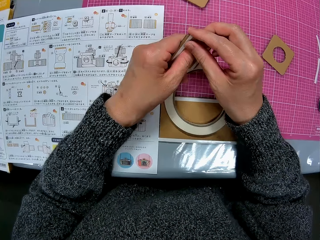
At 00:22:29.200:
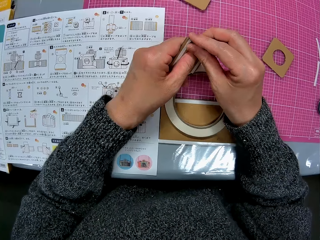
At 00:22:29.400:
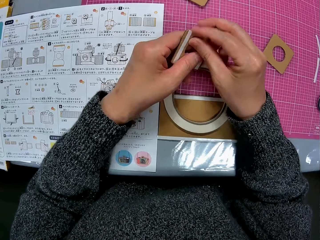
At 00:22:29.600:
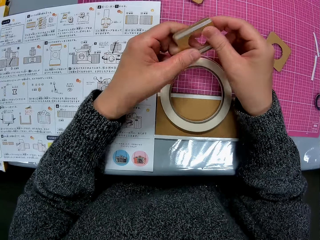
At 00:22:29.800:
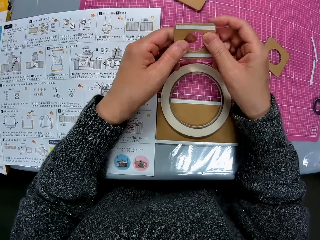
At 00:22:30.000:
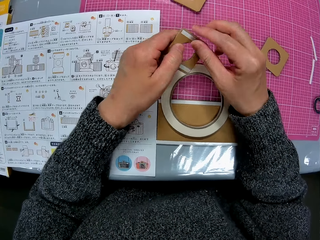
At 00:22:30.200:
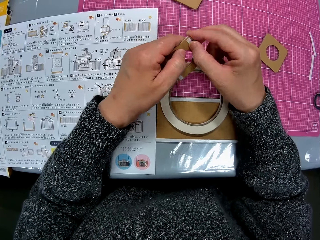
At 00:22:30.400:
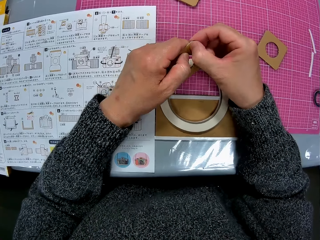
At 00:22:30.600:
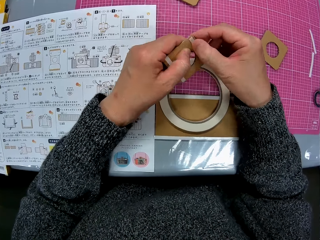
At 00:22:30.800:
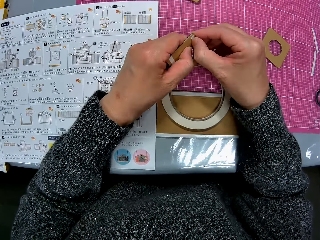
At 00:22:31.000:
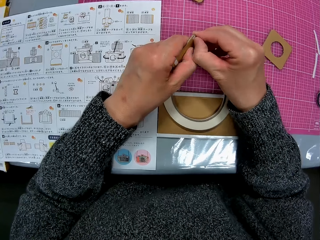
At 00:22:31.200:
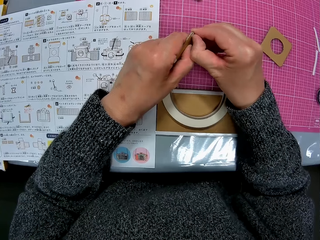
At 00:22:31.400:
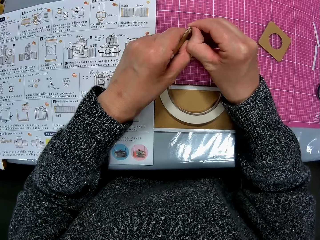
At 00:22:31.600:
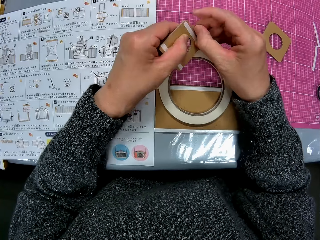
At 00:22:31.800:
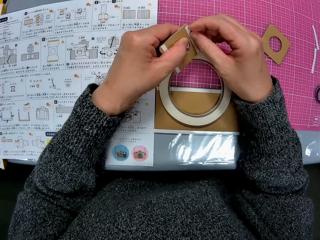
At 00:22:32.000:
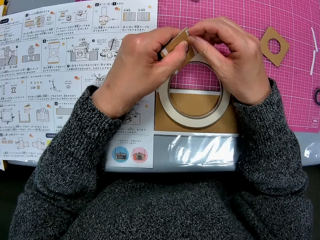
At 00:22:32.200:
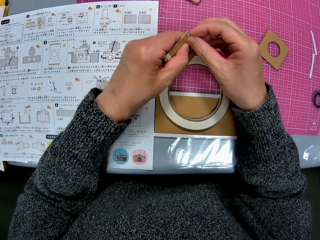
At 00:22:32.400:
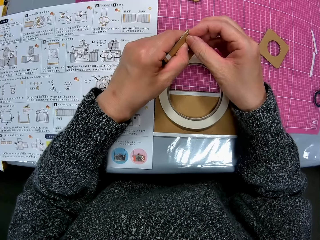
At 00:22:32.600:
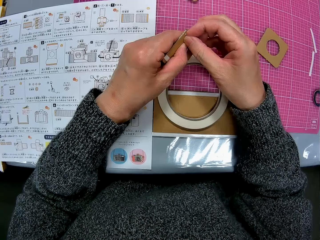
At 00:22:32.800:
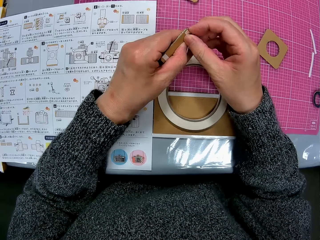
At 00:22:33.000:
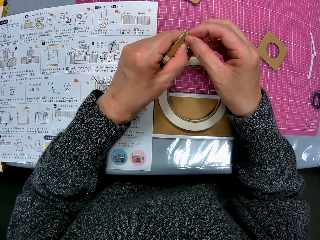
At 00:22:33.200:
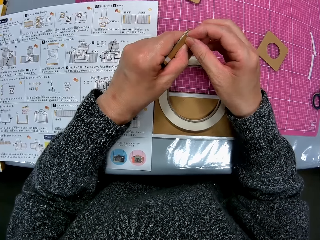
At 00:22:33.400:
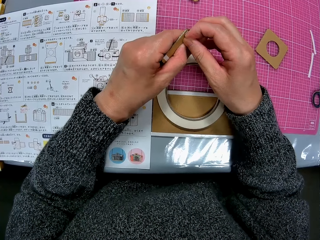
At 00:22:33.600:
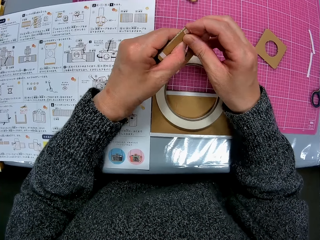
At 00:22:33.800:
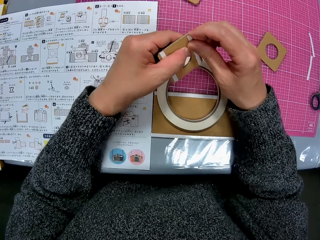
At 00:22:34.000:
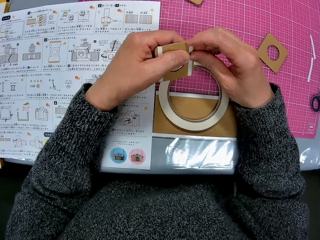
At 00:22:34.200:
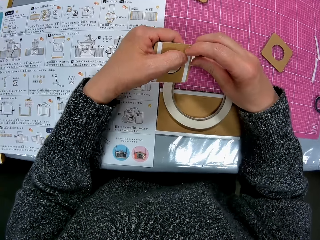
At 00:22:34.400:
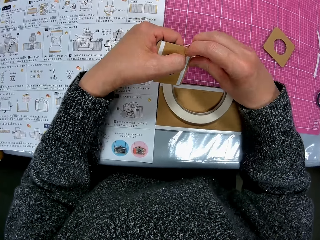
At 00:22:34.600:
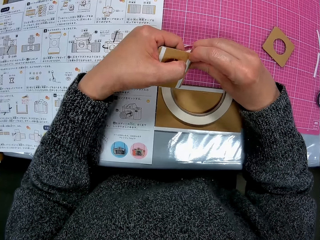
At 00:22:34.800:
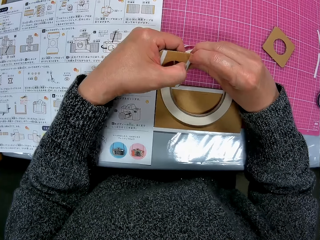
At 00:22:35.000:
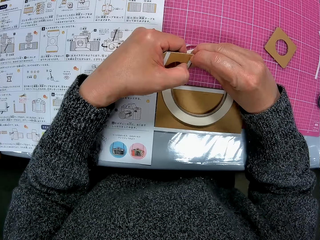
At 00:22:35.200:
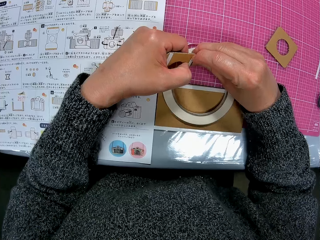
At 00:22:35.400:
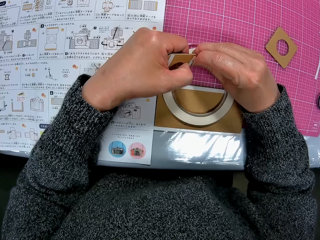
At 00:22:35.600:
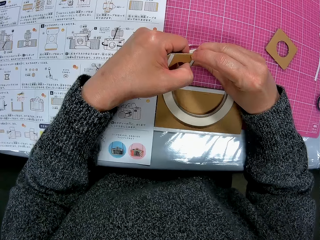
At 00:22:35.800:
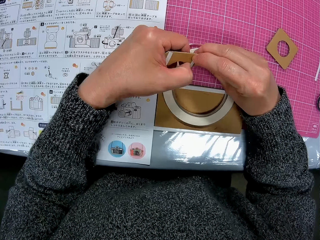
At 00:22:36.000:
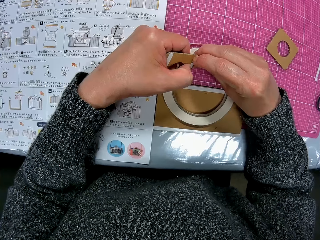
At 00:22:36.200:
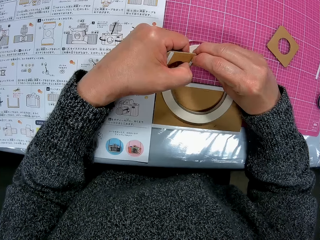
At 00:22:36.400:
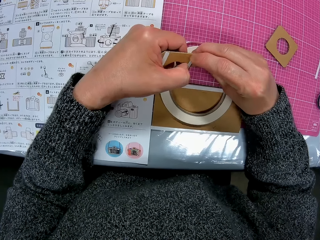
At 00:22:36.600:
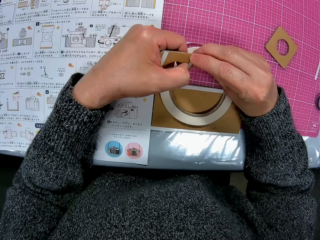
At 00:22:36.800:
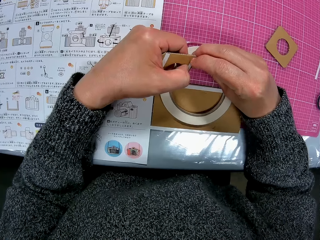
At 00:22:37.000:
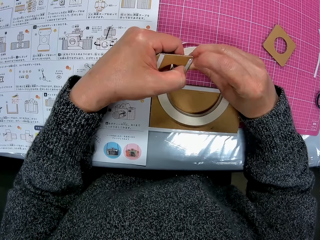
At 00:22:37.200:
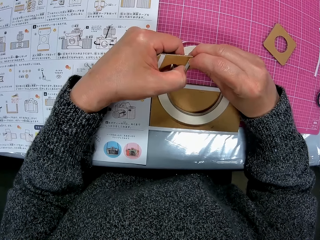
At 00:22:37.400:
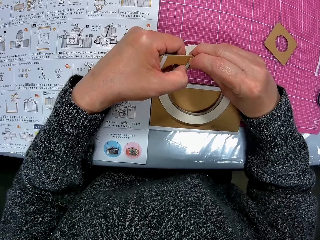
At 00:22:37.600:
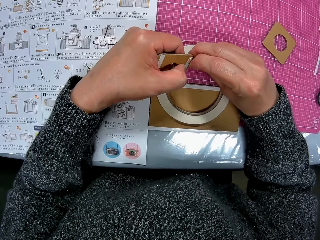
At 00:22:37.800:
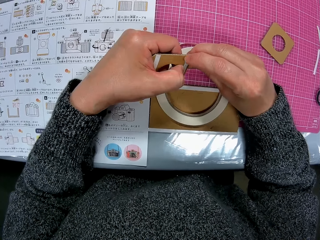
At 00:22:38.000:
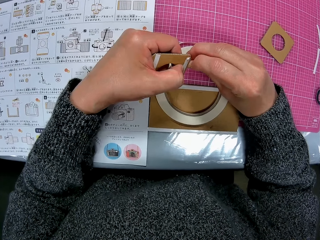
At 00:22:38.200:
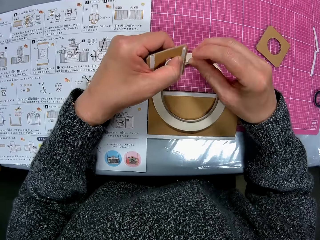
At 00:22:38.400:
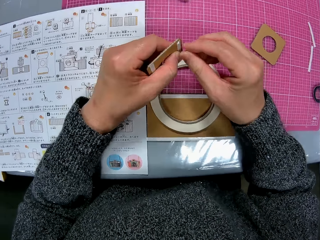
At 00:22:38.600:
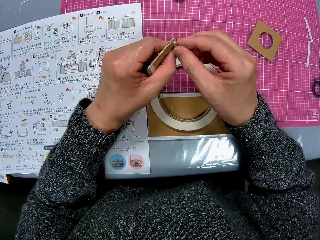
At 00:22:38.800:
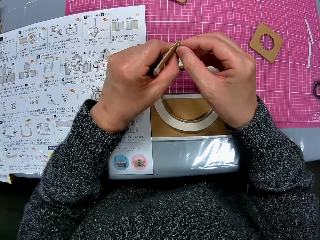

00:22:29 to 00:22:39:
The camera wearer removes the masking tape.

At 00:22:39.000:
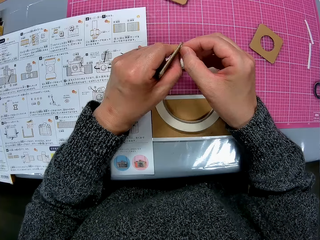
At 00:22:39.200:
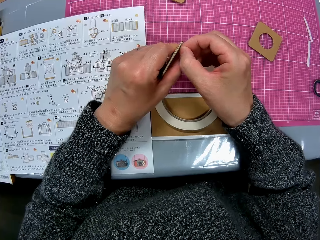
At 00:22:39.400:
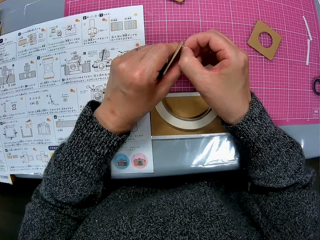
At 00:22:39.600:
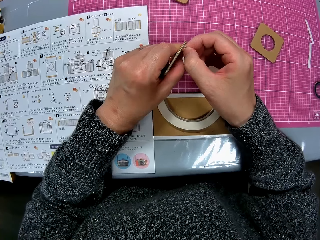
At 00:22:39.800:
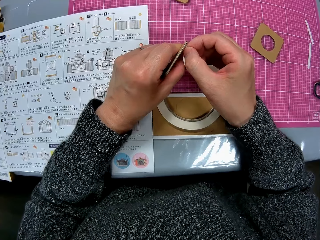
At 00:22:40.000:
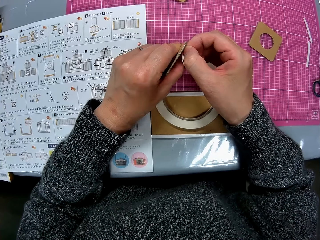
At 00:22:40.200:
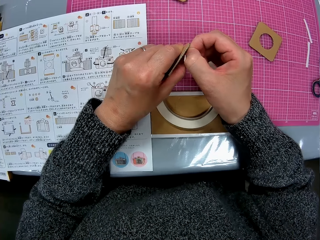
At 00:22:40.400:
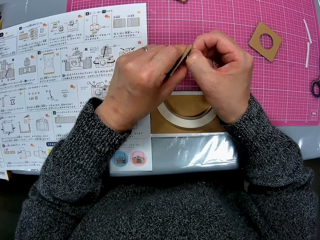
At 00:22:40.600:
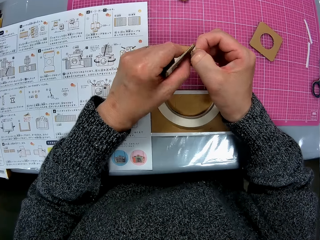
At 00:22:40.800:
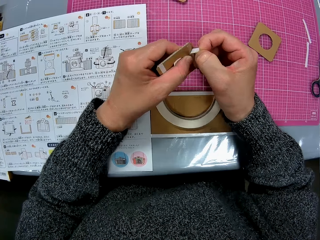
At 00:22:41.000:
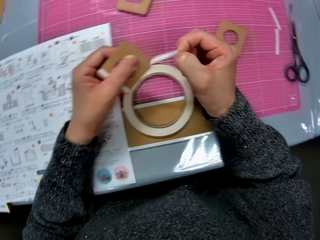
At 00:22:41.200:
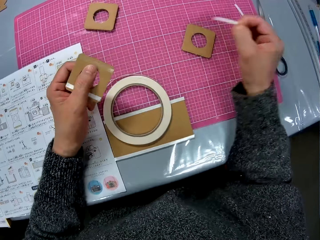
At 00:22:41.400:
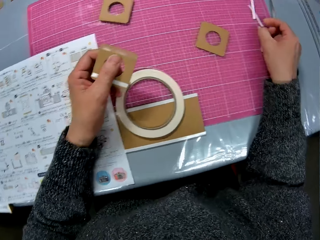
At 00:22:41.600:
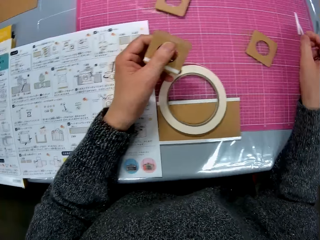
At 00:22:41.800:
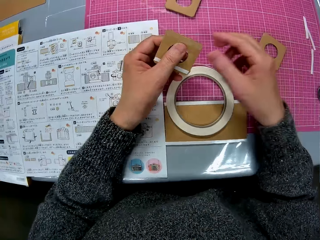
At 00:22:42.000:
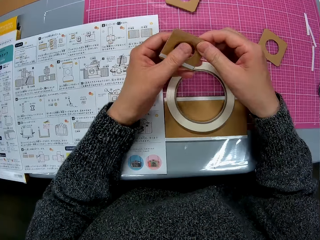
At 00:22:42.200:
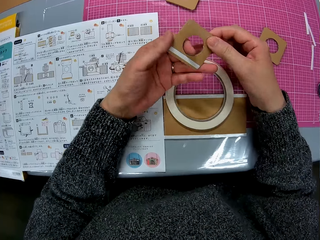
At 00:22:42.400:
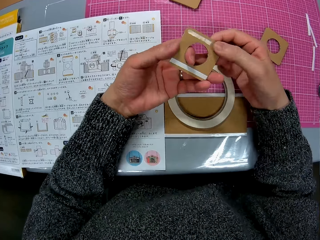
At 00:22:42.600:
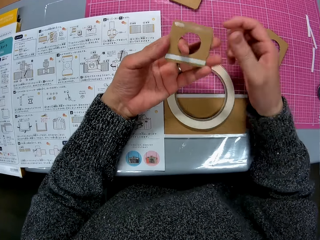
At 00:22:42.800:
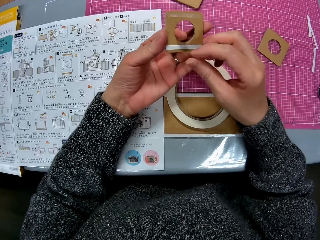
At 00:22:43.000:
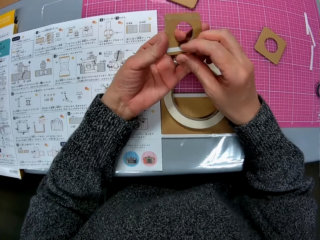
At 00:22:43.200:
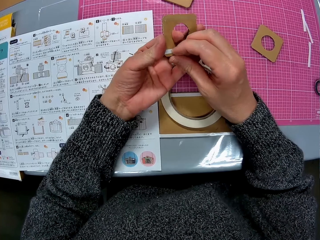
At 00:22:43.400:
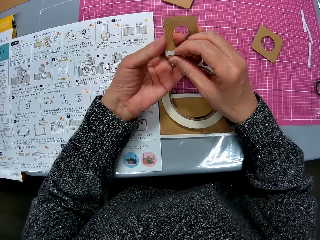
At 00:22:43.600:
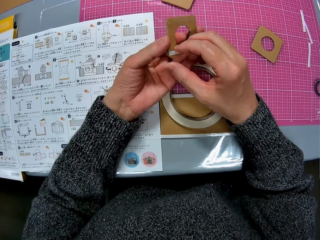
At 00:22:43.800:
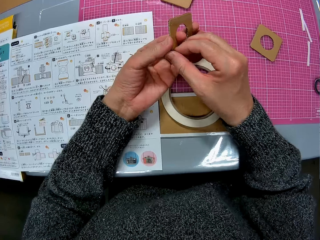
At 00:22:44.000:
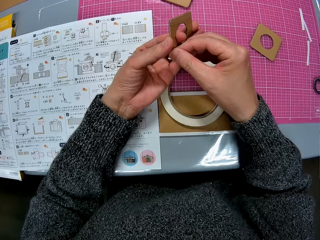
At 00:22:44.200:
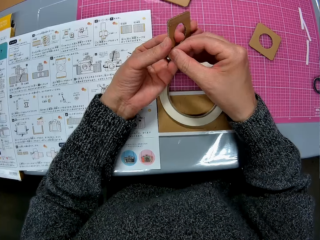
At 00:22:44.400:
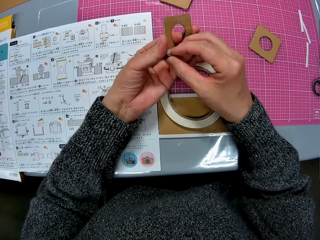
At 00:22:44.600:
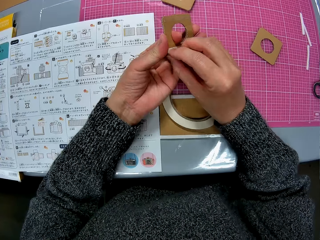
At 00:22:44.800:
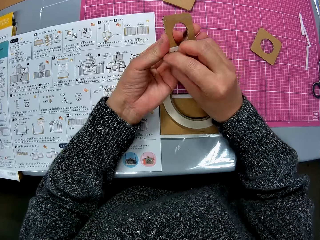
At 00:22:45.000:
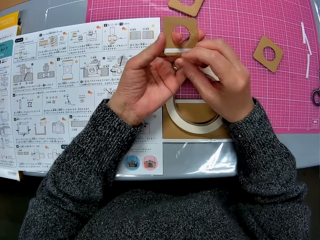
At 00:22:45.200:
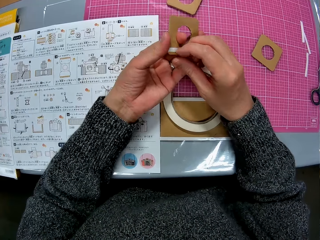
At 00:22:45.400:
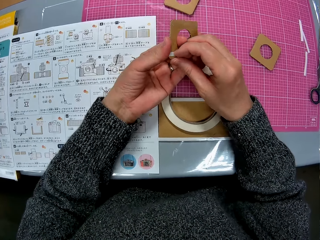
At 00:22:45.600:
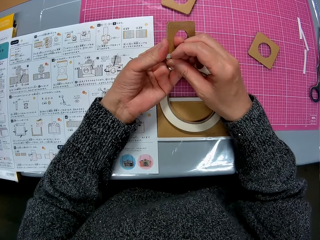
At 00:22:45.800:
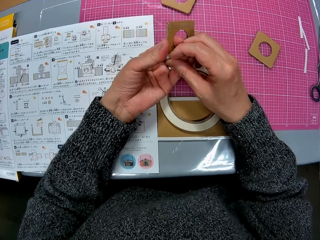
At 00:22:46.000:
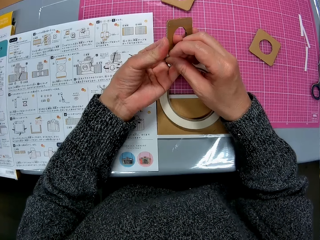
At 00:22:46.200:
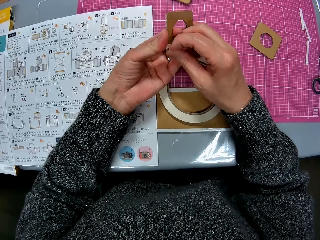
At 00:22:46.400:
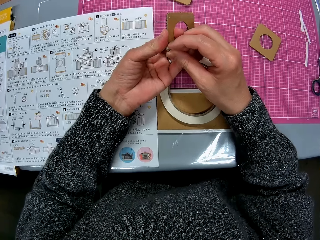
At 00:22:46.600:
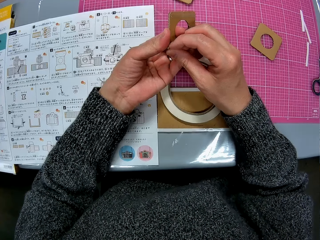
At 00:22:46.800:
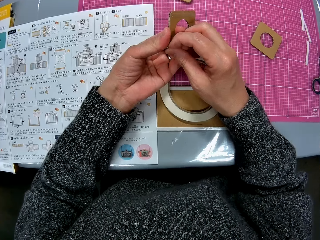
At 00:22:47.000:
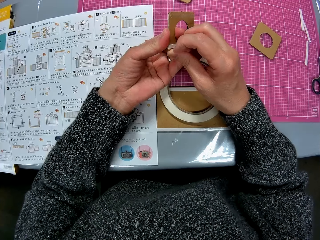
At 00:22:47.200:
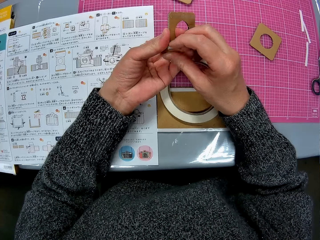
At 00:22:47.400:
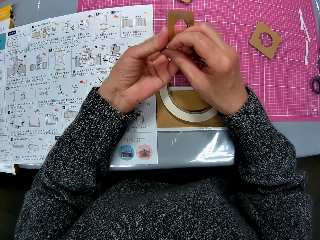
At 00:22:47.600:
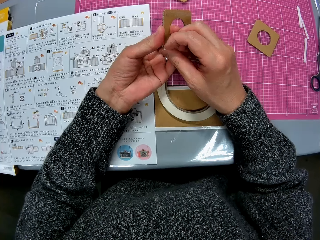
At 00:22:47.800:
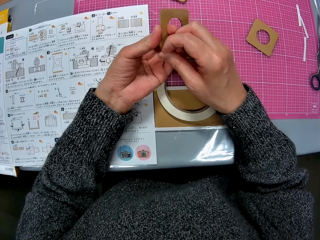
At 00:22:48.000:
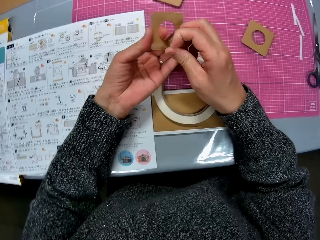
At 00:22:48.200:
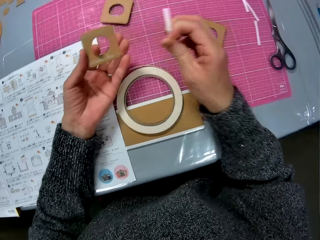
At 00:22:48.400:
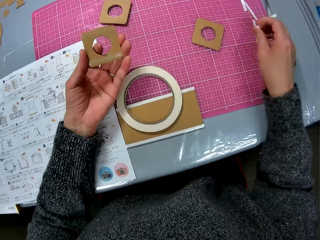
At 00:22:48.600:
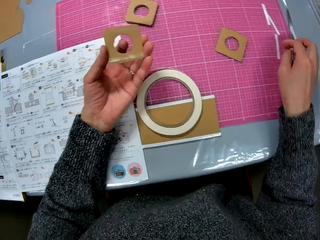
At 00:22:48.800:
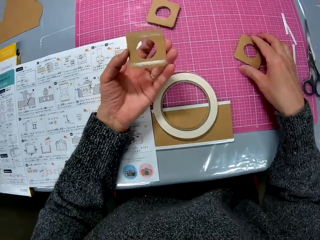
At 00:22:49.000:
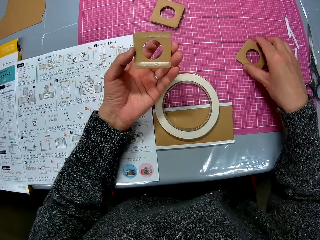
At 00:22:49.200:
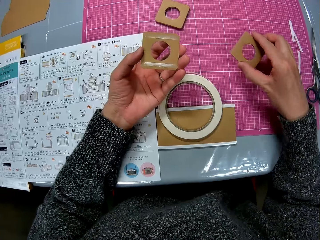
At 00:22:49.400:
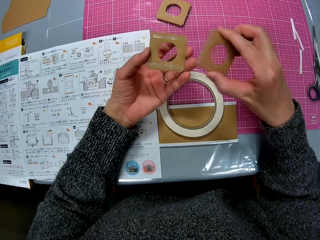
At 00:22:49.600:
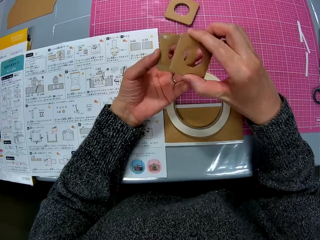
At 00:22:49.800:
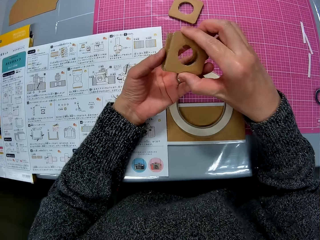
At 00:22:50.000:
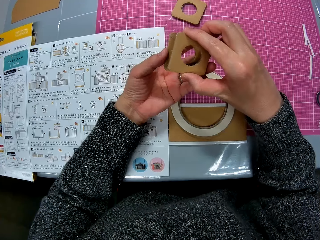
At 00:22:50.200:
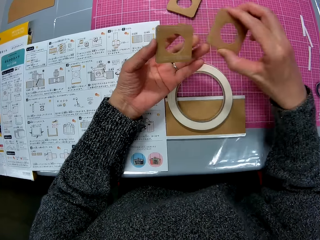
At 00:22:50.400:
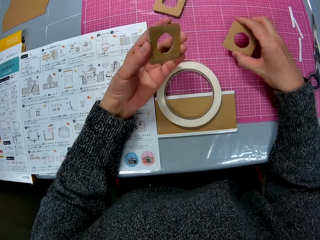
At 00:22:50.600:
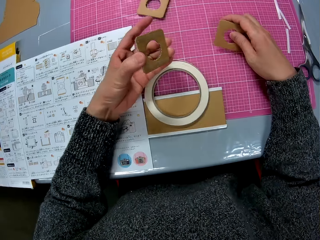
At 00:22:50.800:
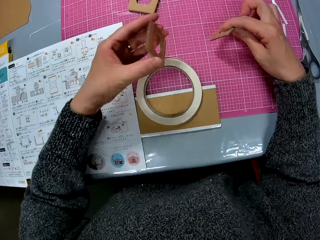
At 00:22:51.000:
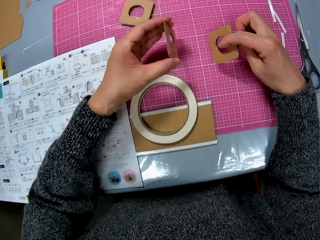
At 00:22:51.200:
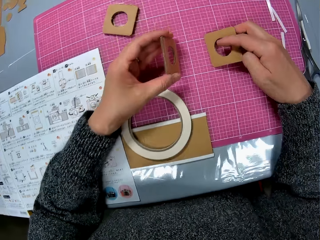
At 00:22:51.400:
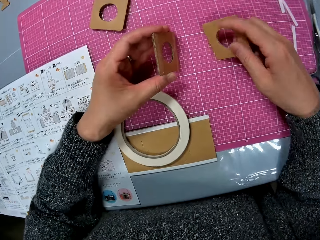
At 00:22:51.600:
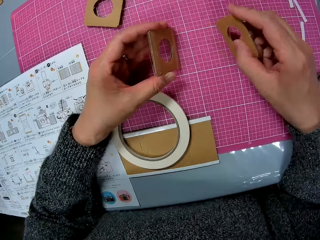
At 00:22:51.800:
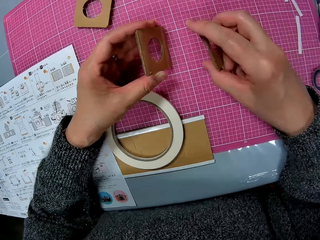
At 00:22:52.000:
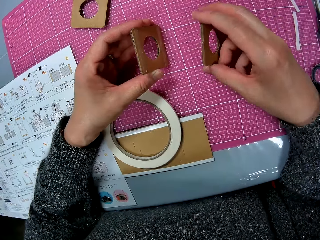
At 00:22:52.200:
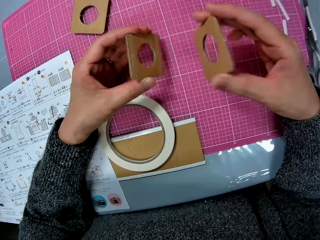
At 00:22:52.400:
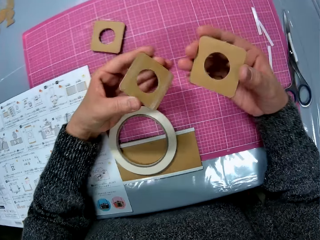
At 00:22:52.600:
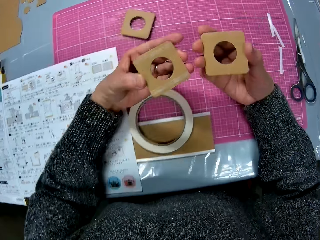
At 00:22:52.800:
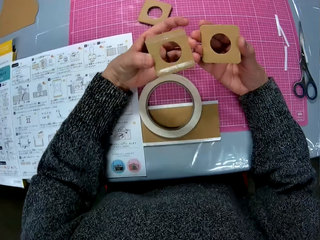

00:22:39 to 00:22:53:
The camera wearer drops the pulled-out piece of cello tape at the corner of the table. She removes another piece of cello tape from the cardboard piece. She drops the paper sellotape strip on the table. She picks up a brown cardboard from the table with her right hand. She places one brown cardboard over the other brown cardboard. She lowers the brown cardboard in her right hand to the table. She turns the brown cardboard in her right hand. She drops the brown cardboard in her left hand on the table. She checks the two brown cardboards in her hands.
